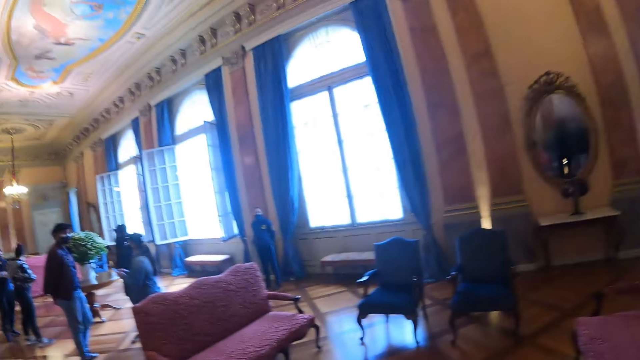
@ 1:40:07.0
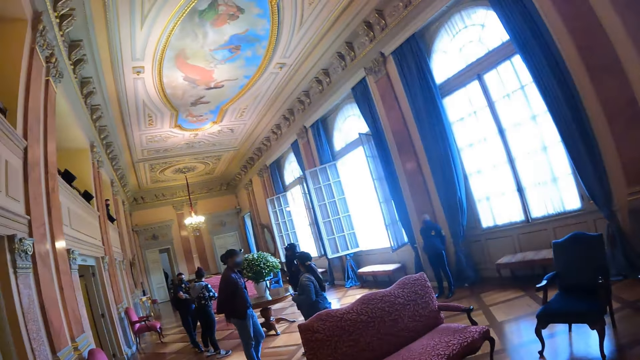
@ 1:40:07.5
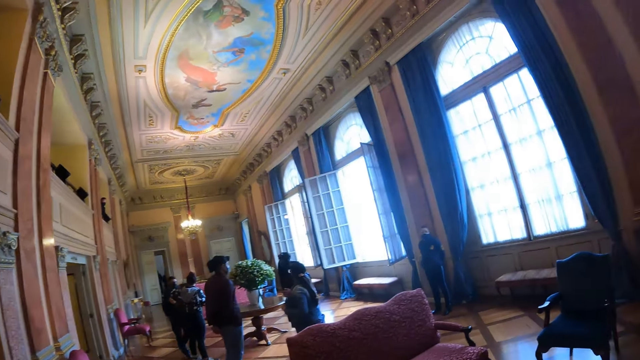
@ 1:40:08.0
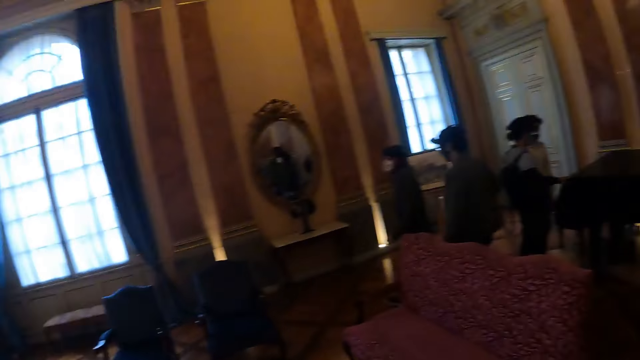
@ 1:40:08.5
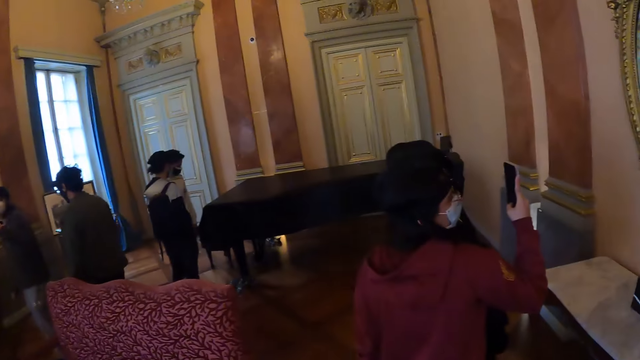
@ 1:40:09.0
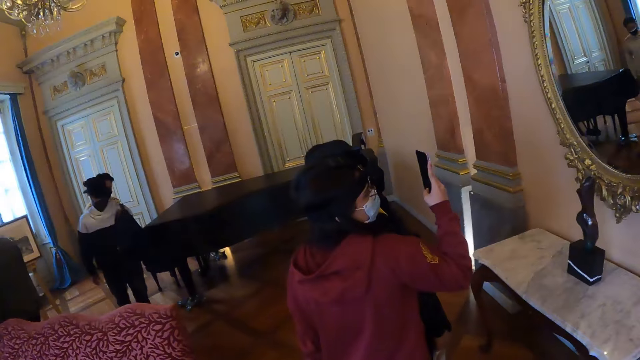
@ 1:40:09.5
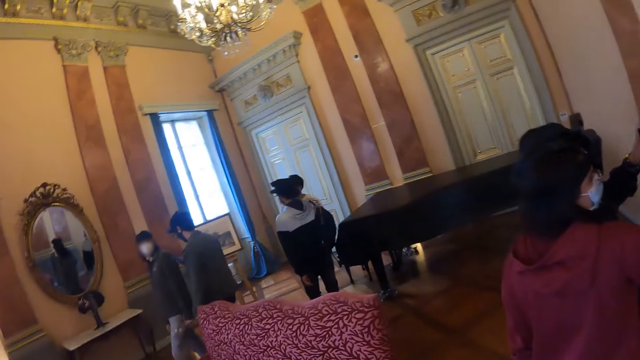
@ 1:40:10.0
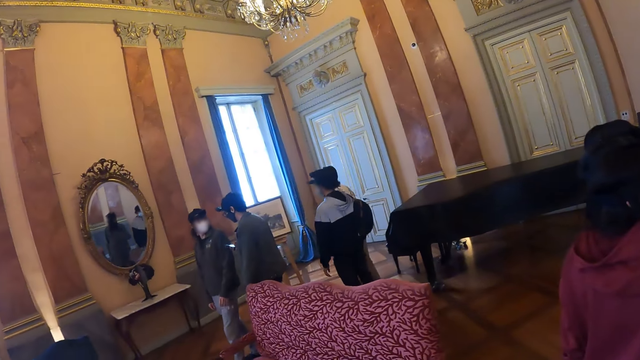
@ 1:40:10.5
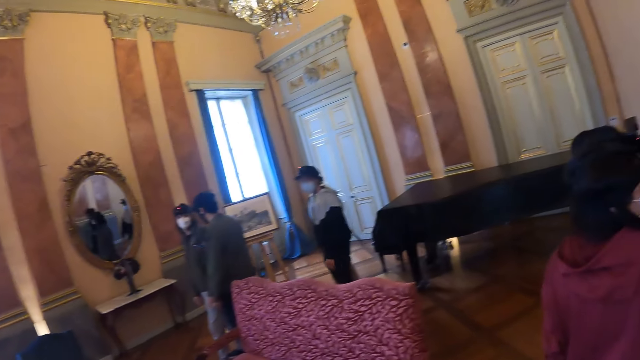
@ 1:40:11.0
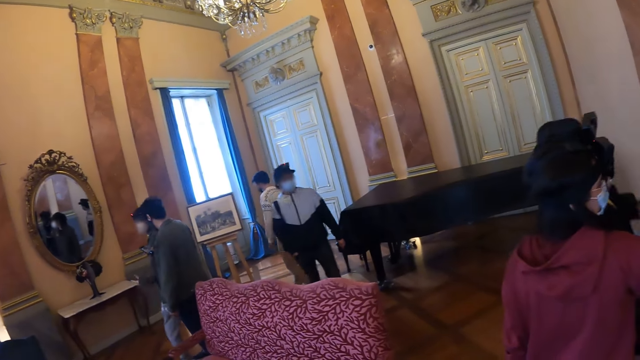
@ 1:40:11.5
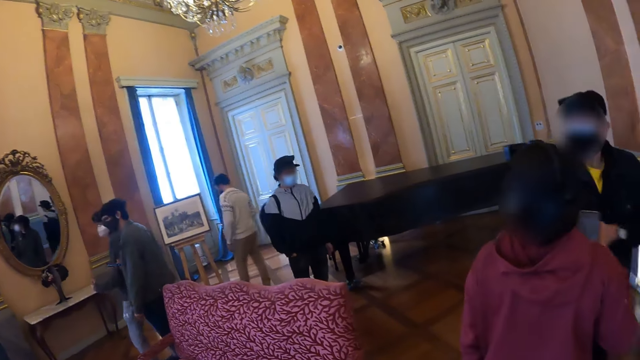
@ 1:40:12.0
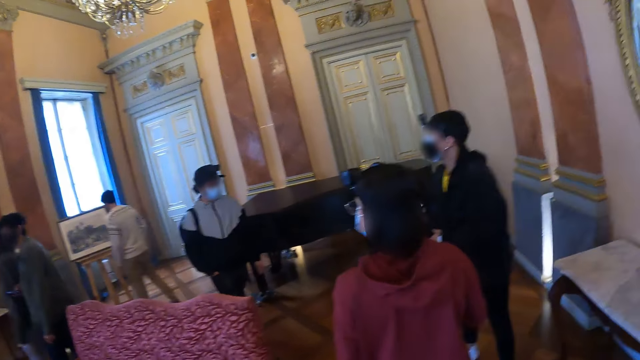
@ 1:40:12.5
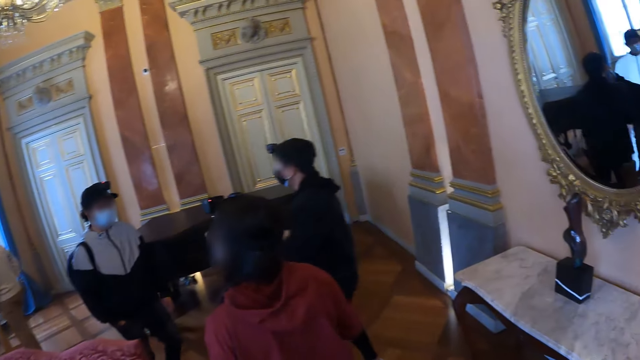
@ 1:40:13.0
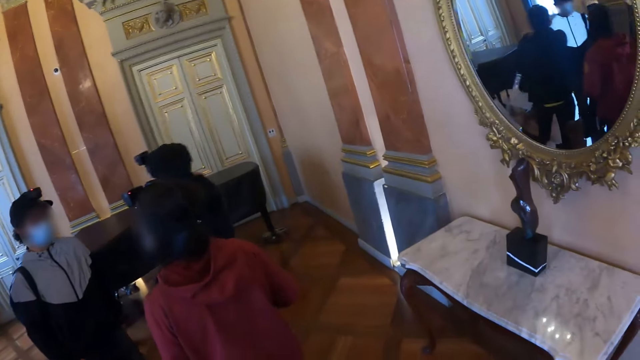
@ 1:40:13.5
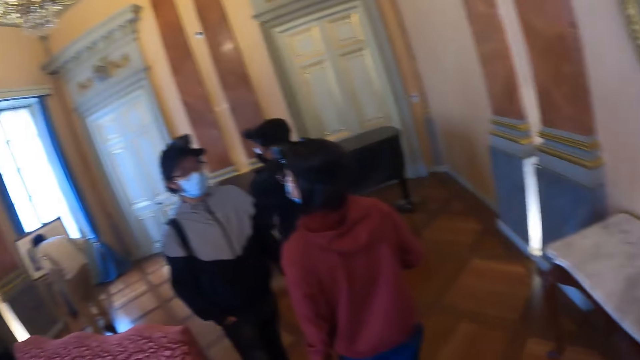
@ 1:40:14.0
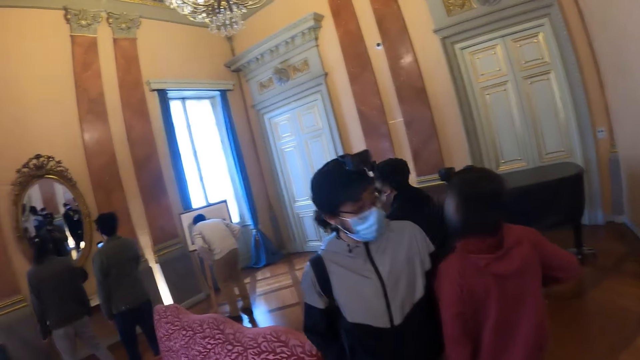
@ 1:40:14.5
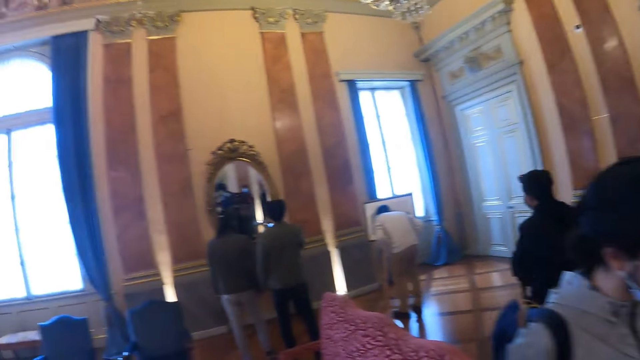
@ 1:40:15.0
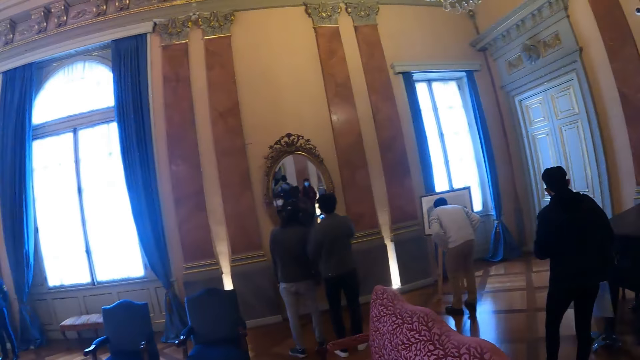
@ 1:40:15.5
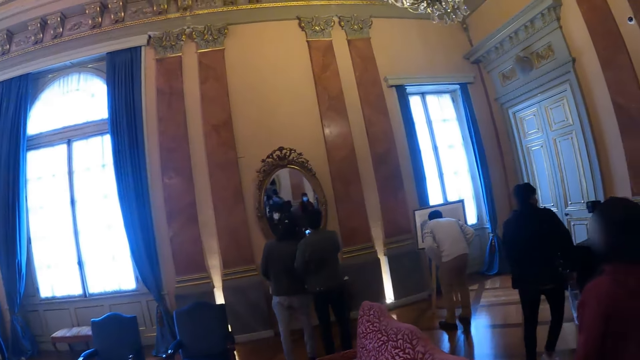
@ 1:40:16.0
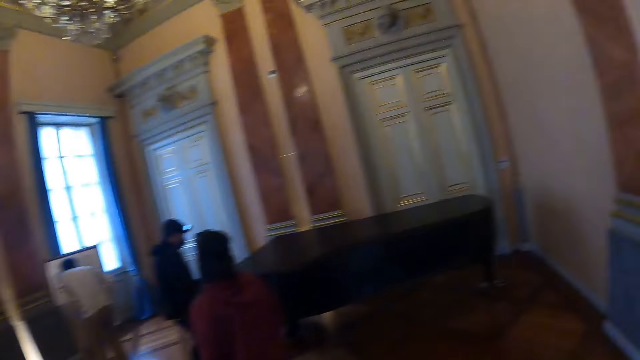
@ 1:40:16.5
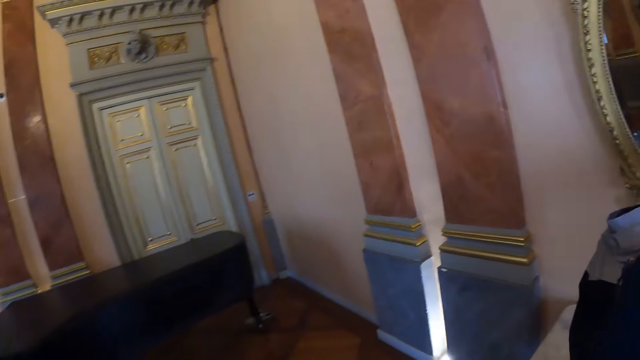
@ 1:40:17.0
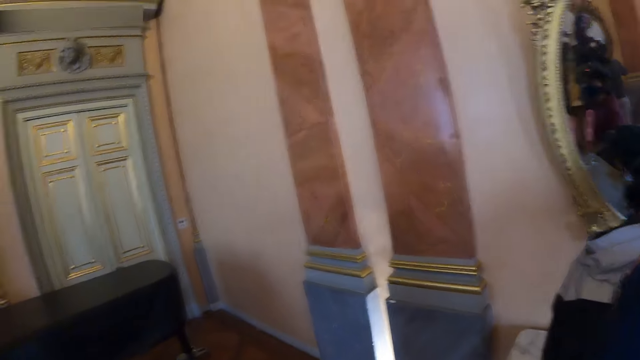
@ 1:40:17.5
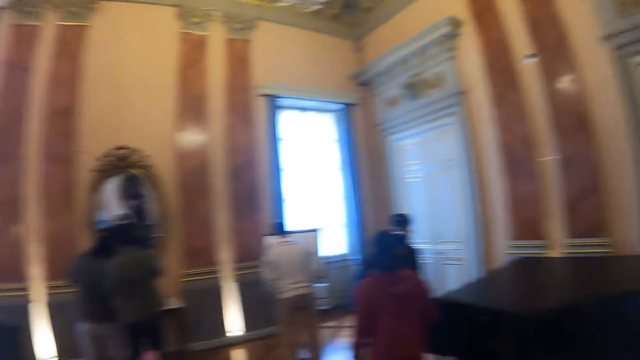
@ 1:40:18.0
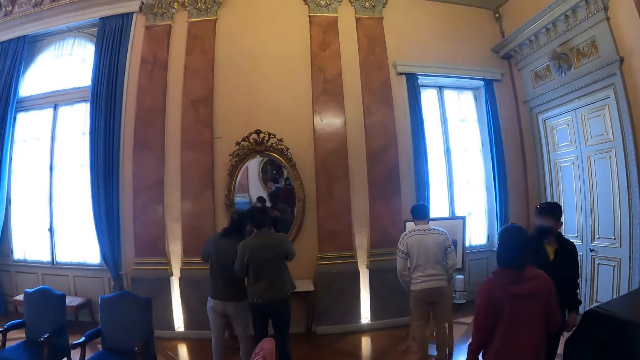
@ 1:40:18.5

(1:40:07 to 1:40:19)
The camera wearer looks around.

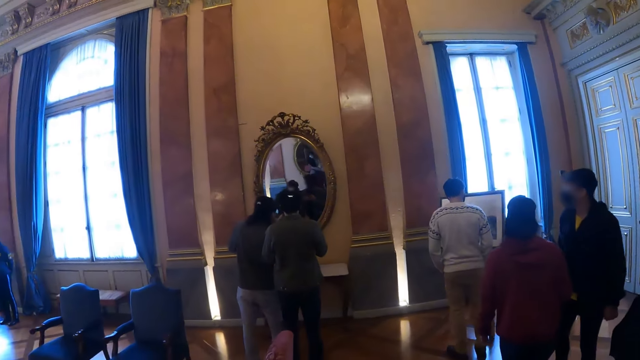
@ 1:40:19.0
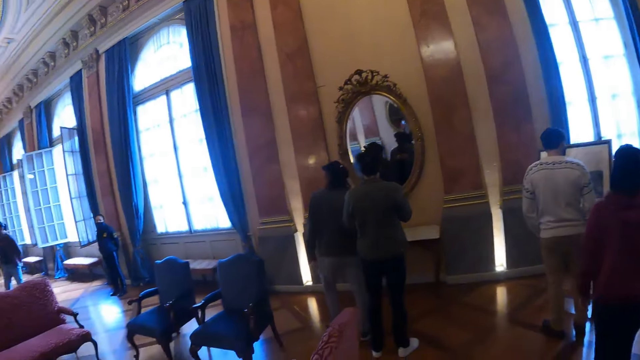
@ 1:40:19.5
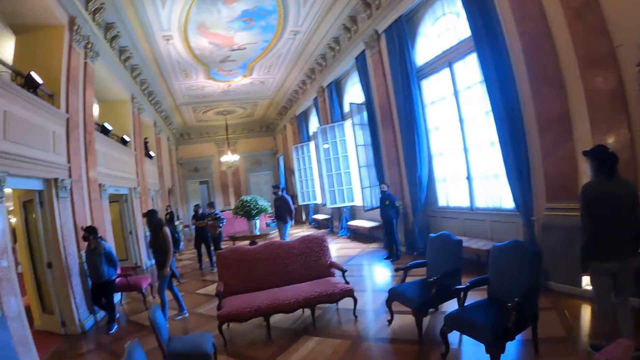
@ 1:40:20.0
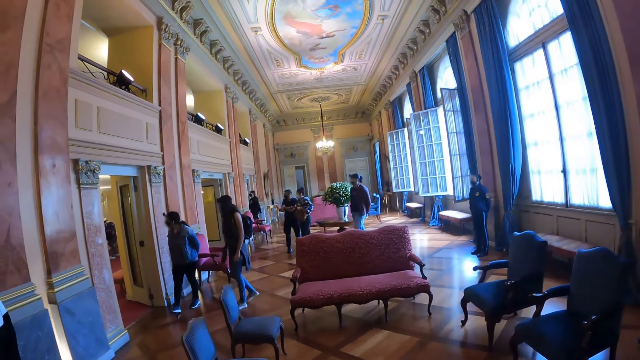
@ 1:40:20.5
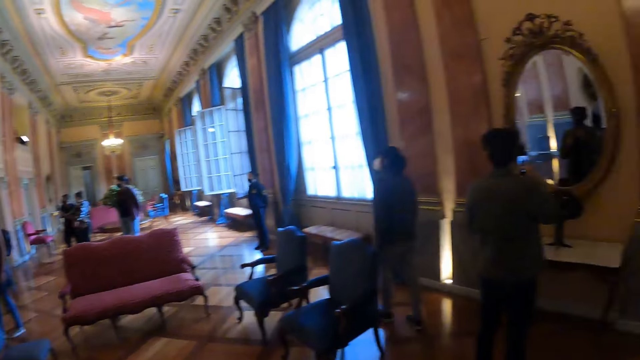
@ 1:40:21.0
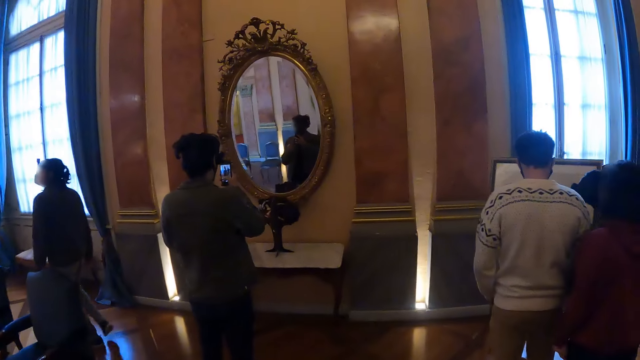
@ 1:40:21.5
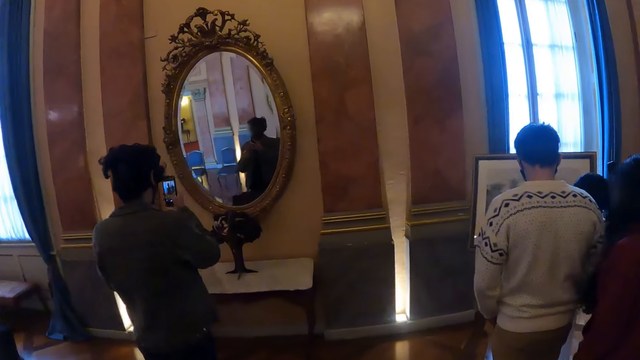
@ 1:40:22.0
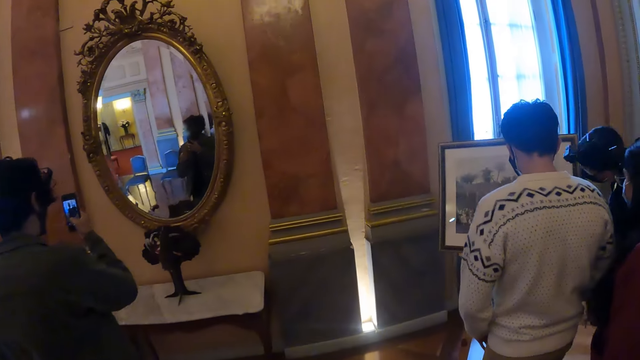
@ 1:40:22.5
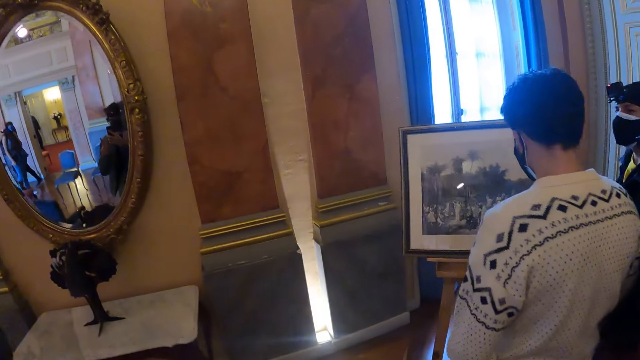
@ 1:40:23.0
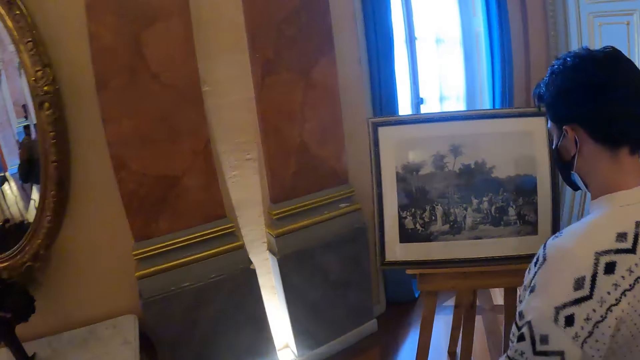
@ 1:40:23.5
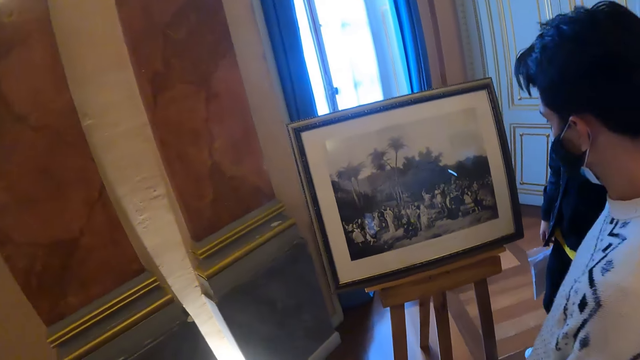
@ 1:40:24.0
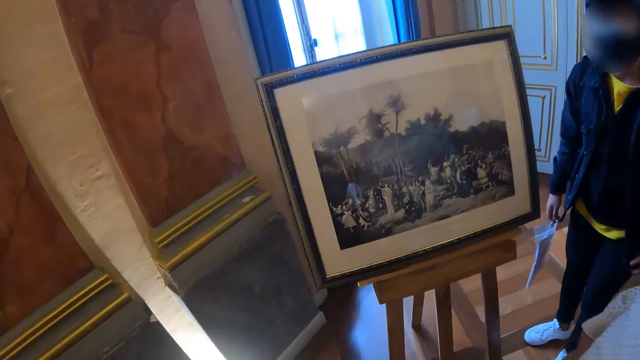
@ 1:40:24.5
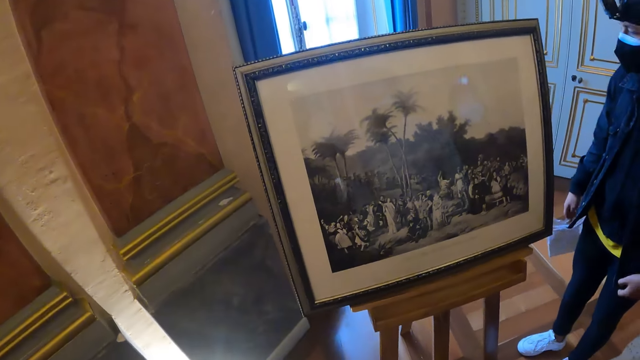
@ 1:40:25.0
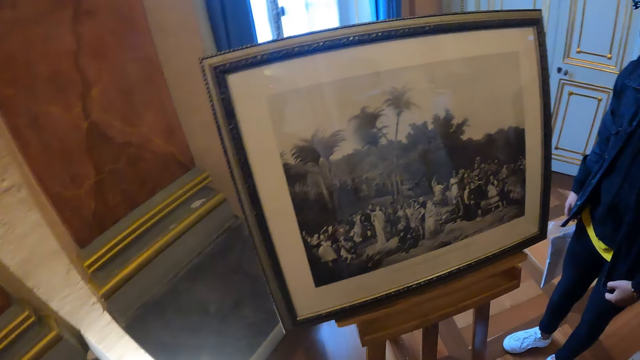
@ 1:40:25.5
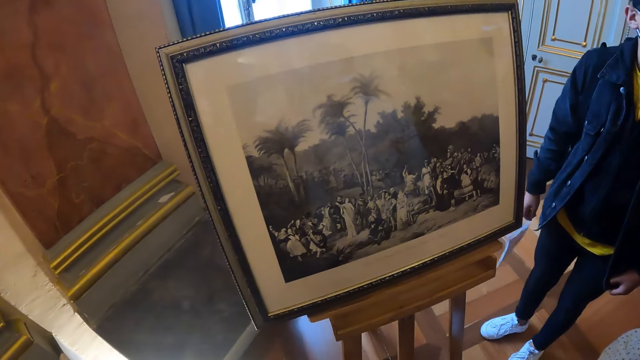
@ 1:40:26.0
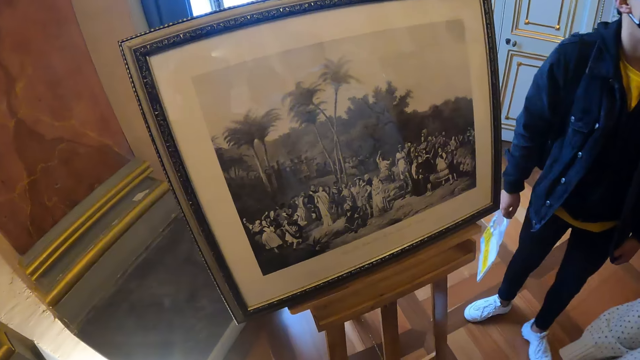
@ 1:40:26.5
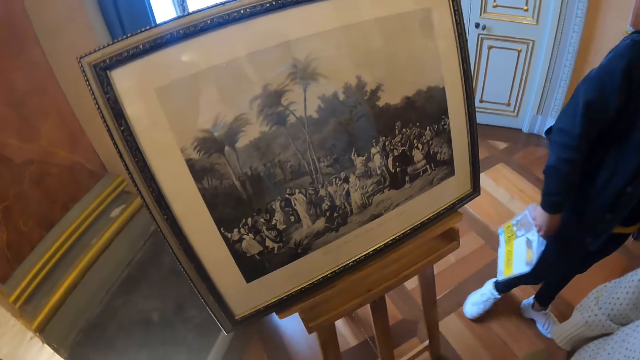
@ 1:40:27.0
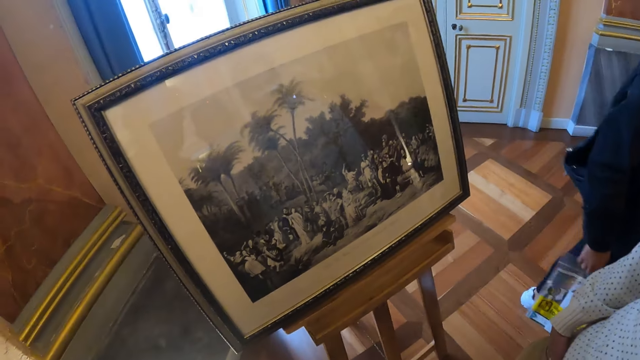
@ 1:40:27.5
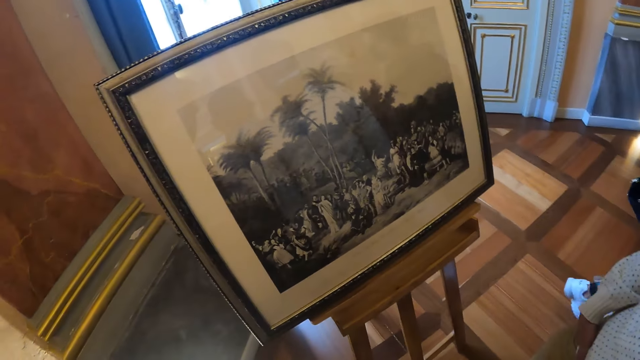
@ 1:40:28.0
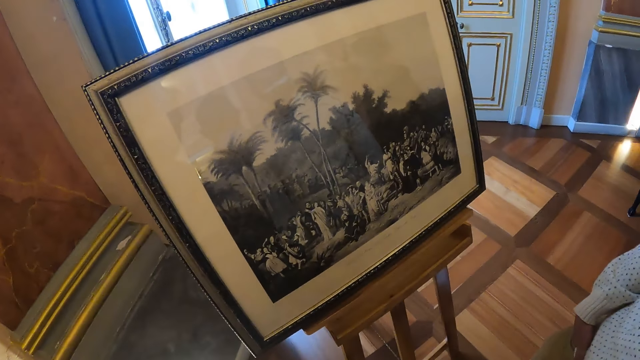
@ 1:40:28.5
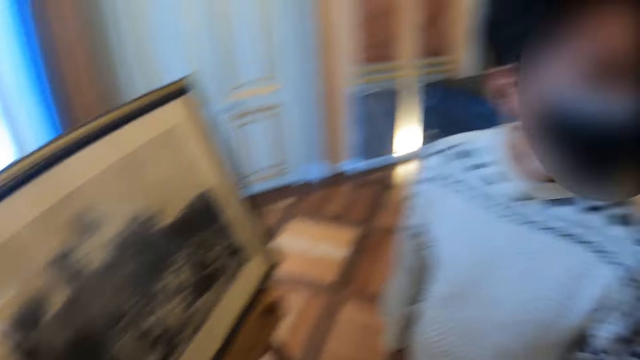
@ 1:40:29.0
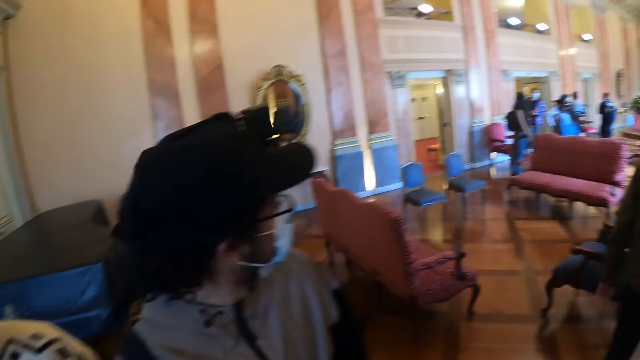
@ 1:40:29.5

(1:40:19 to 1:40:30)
The camera wearer looks at a piece of art.
